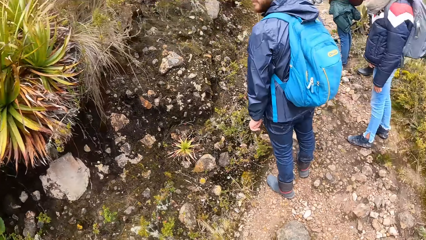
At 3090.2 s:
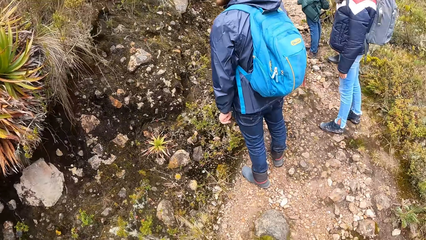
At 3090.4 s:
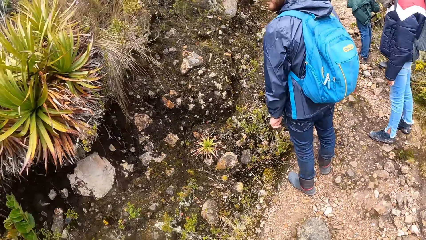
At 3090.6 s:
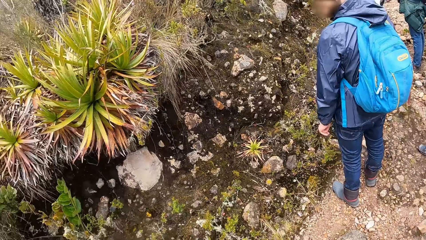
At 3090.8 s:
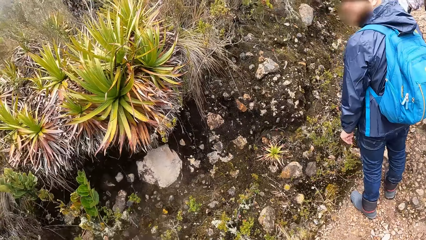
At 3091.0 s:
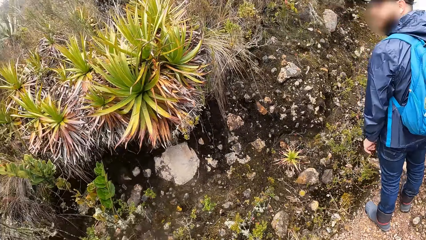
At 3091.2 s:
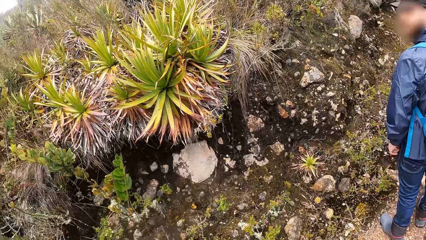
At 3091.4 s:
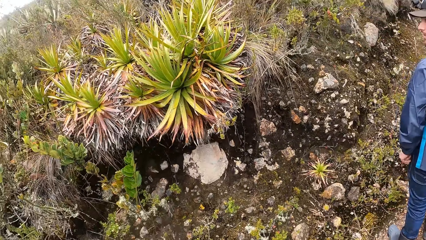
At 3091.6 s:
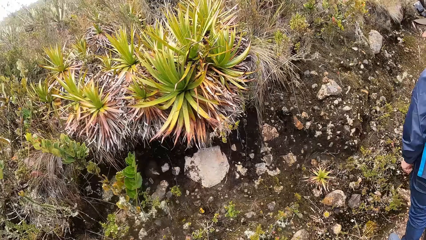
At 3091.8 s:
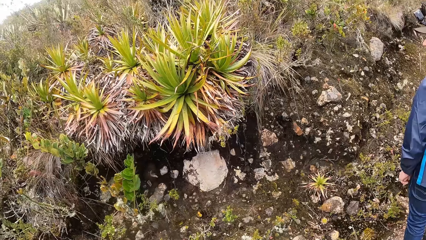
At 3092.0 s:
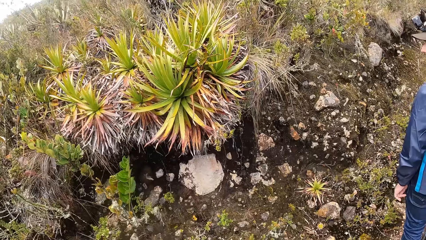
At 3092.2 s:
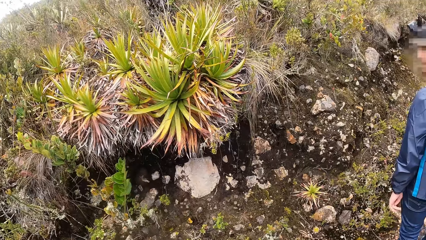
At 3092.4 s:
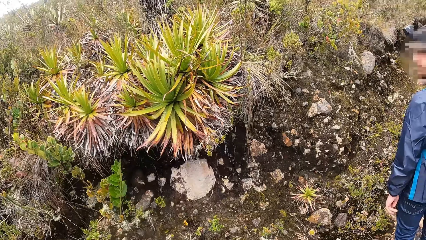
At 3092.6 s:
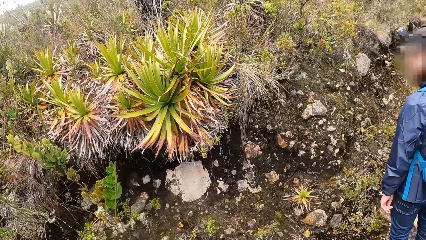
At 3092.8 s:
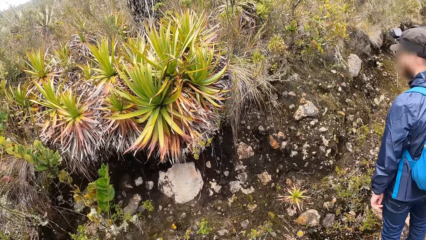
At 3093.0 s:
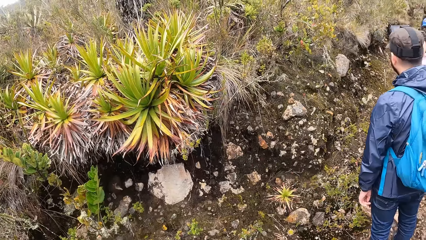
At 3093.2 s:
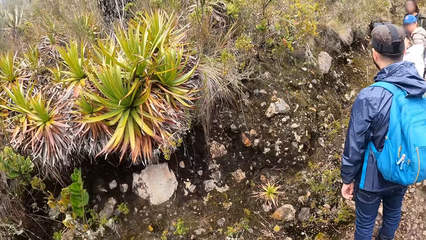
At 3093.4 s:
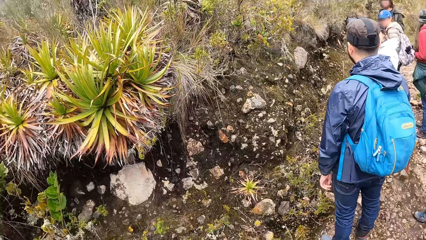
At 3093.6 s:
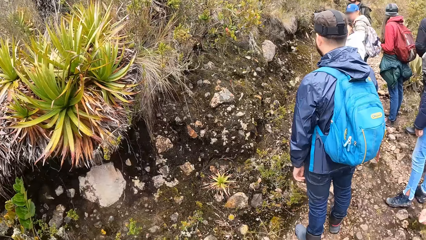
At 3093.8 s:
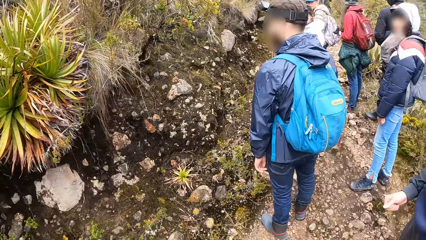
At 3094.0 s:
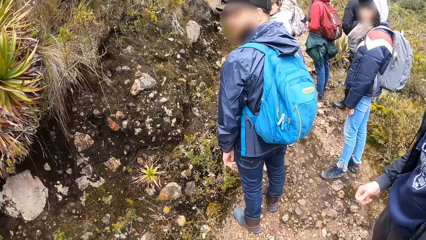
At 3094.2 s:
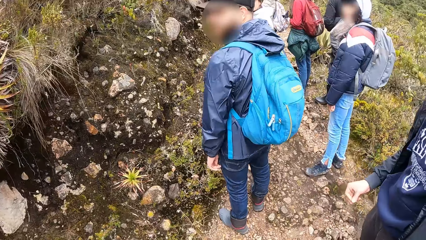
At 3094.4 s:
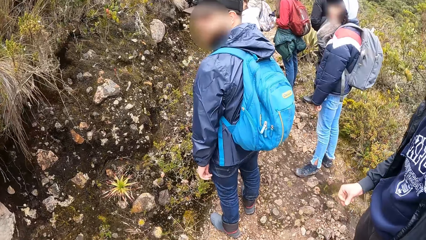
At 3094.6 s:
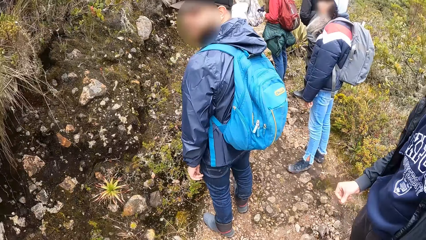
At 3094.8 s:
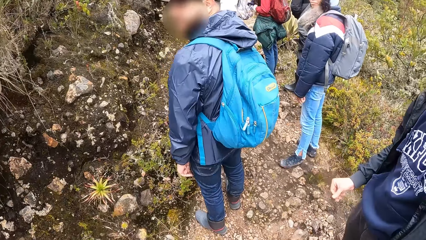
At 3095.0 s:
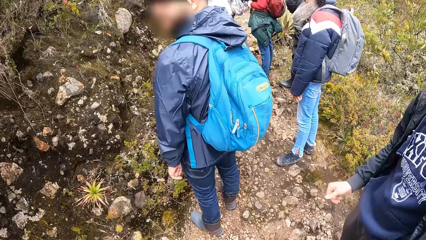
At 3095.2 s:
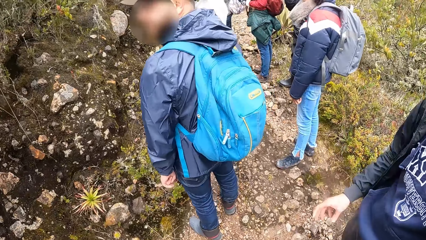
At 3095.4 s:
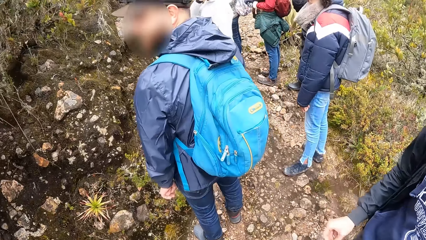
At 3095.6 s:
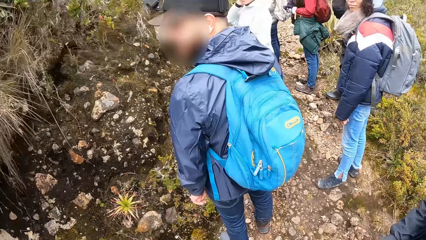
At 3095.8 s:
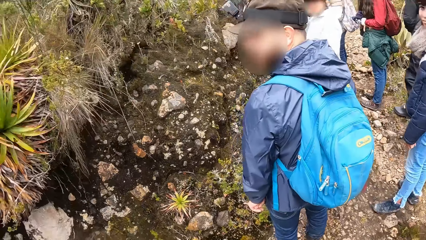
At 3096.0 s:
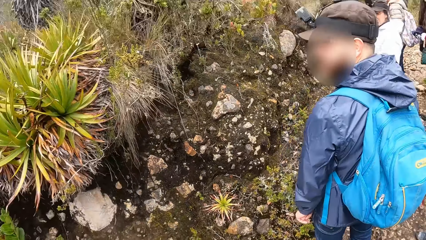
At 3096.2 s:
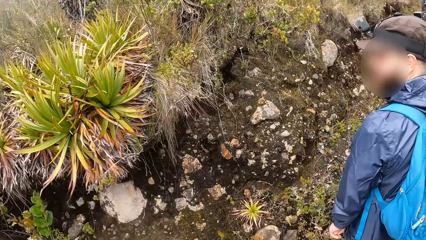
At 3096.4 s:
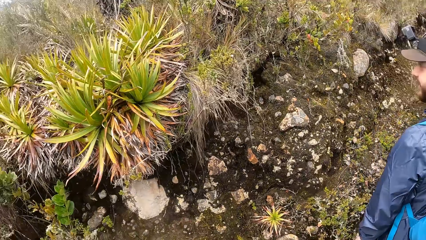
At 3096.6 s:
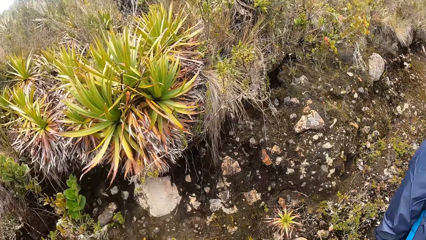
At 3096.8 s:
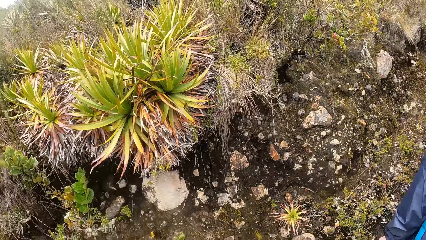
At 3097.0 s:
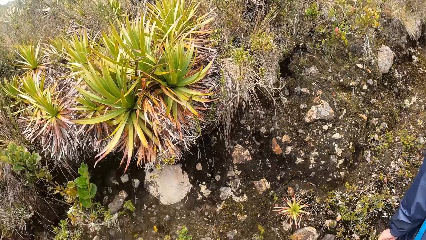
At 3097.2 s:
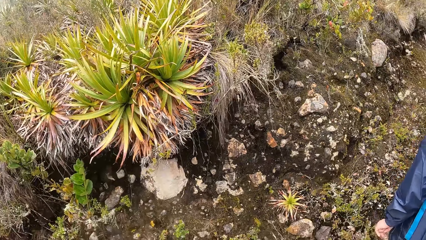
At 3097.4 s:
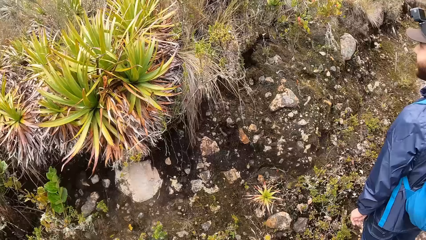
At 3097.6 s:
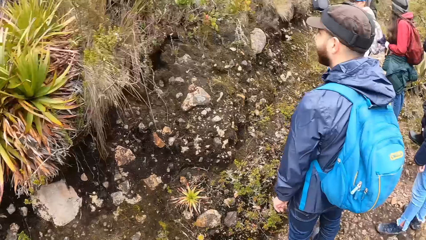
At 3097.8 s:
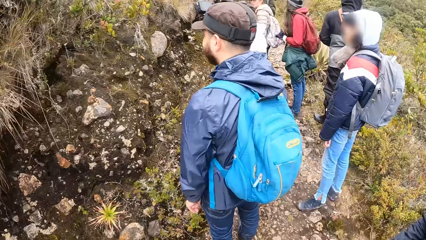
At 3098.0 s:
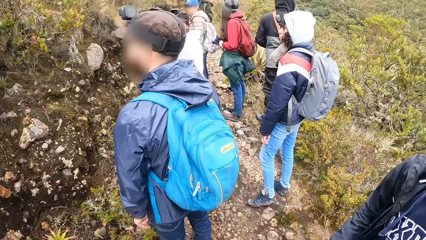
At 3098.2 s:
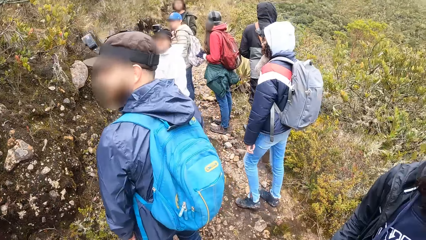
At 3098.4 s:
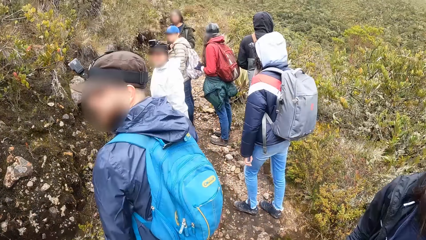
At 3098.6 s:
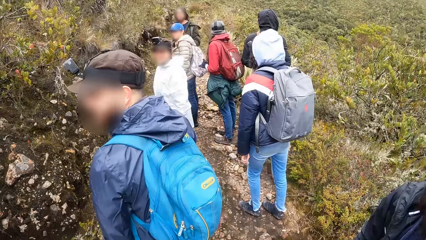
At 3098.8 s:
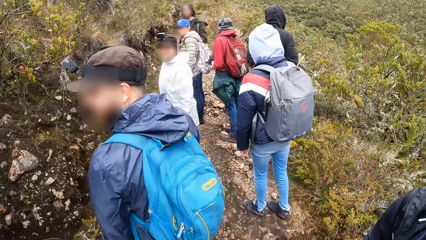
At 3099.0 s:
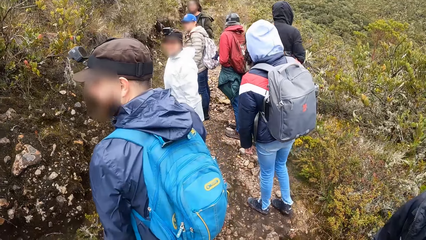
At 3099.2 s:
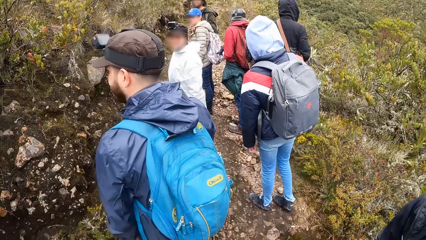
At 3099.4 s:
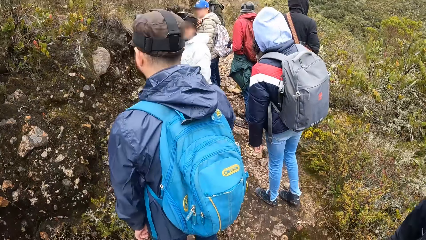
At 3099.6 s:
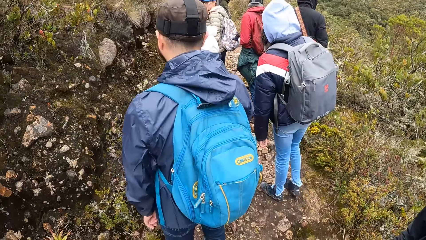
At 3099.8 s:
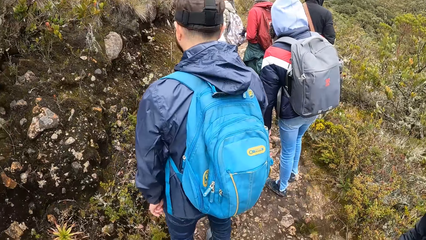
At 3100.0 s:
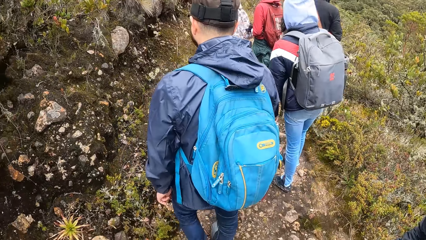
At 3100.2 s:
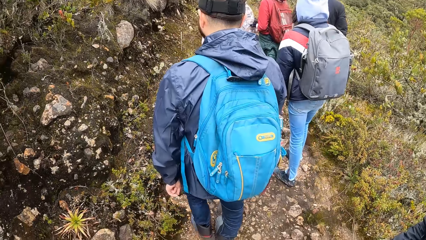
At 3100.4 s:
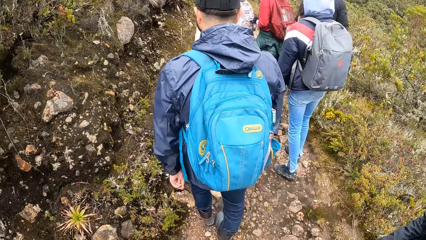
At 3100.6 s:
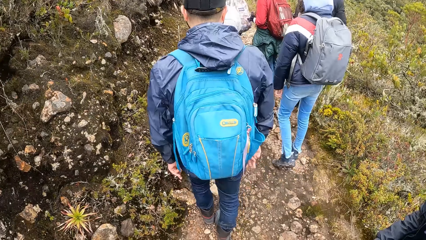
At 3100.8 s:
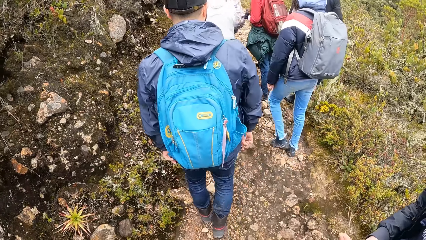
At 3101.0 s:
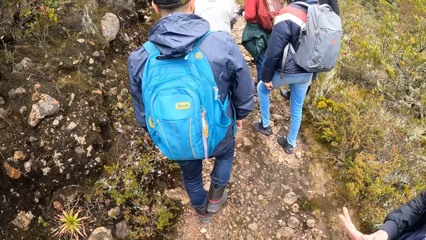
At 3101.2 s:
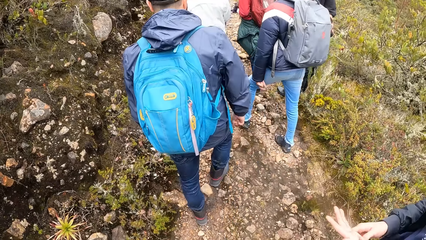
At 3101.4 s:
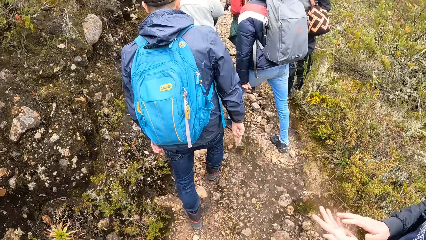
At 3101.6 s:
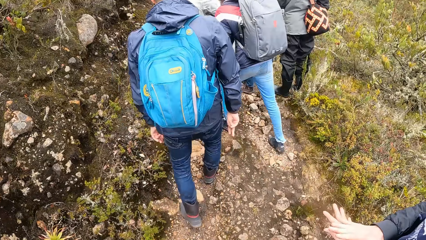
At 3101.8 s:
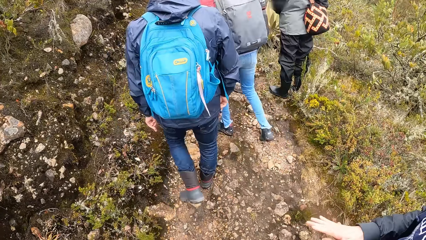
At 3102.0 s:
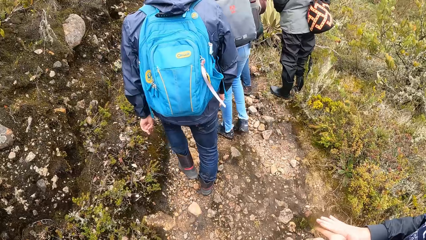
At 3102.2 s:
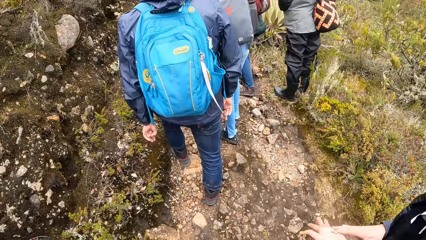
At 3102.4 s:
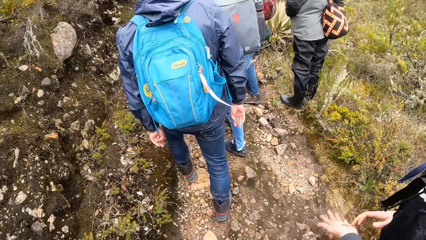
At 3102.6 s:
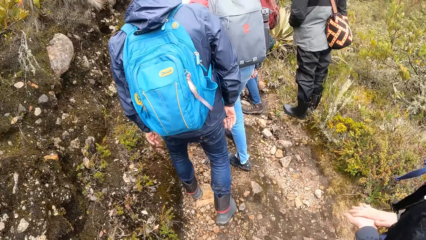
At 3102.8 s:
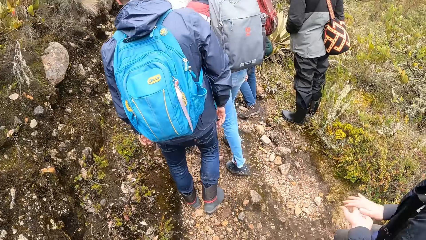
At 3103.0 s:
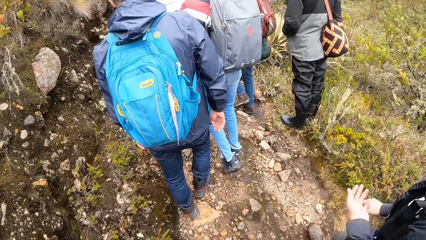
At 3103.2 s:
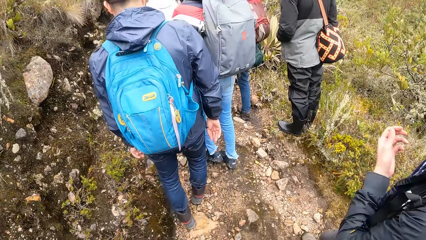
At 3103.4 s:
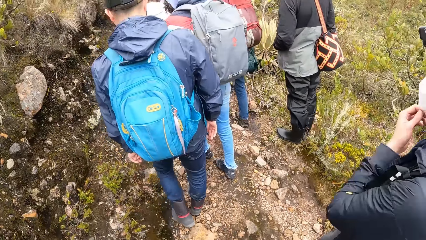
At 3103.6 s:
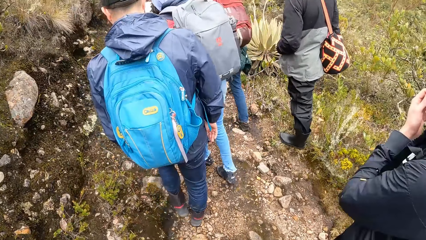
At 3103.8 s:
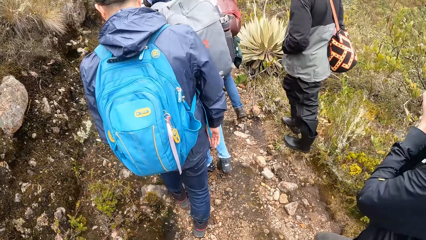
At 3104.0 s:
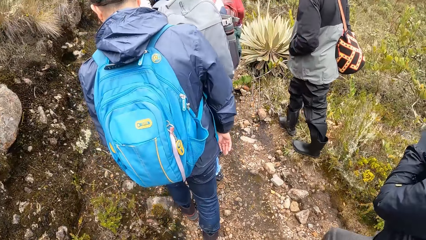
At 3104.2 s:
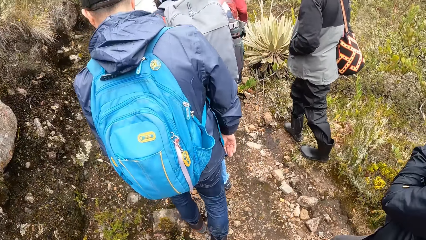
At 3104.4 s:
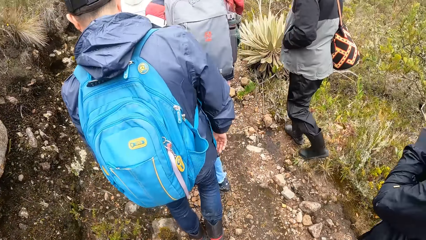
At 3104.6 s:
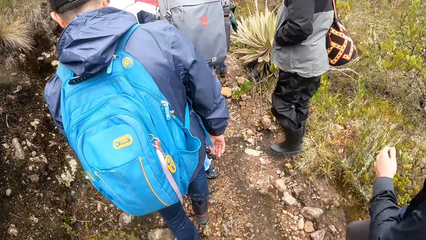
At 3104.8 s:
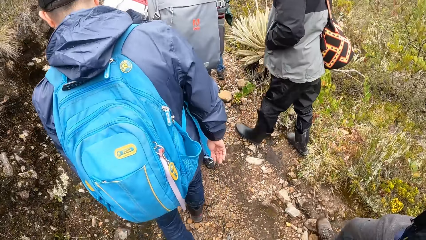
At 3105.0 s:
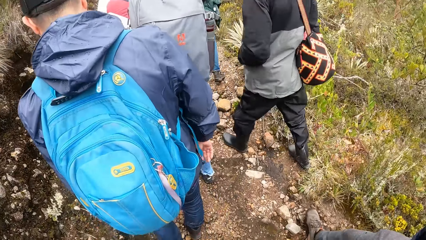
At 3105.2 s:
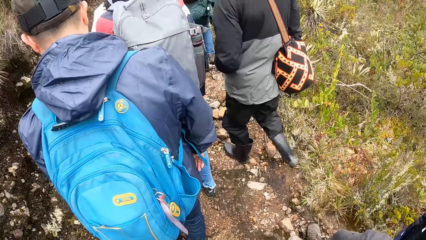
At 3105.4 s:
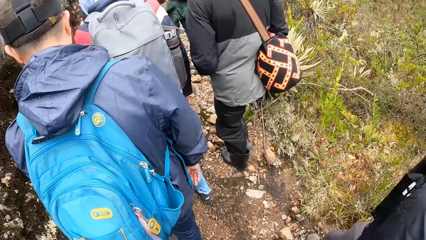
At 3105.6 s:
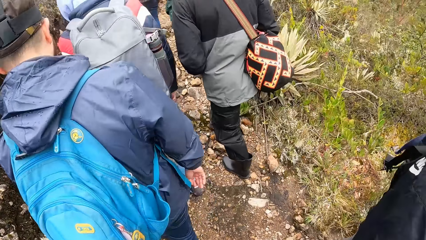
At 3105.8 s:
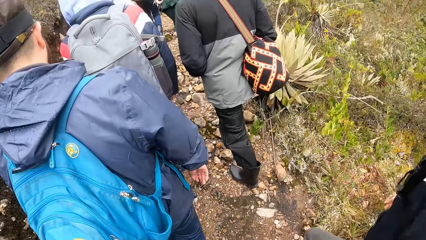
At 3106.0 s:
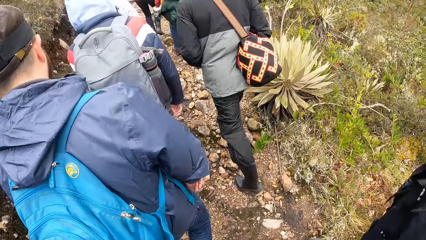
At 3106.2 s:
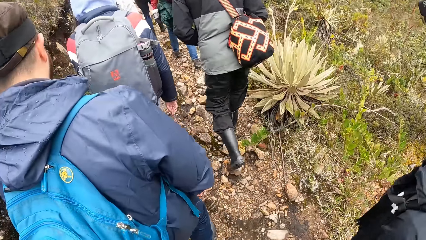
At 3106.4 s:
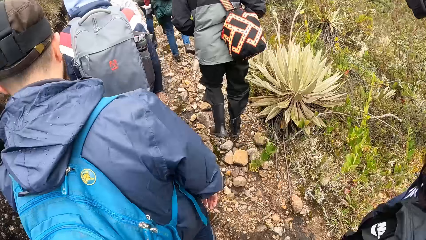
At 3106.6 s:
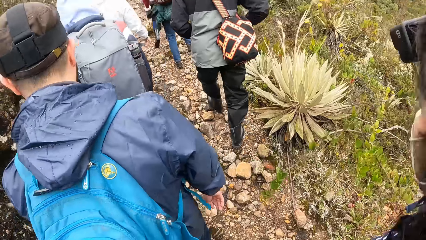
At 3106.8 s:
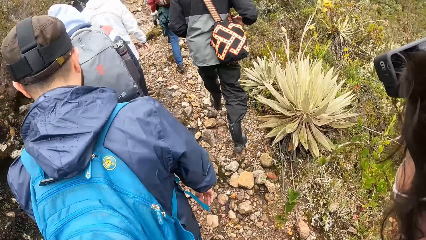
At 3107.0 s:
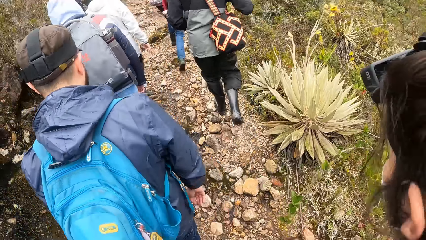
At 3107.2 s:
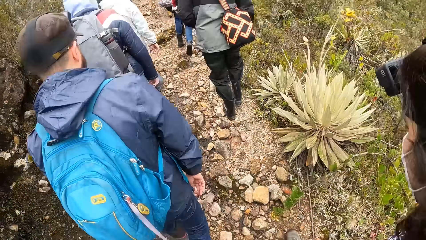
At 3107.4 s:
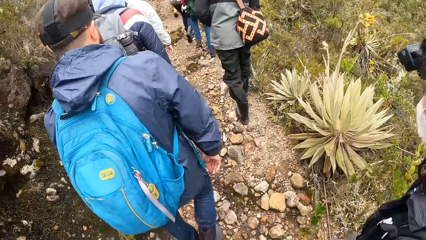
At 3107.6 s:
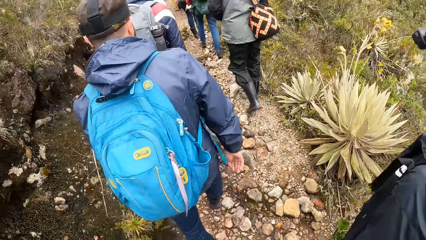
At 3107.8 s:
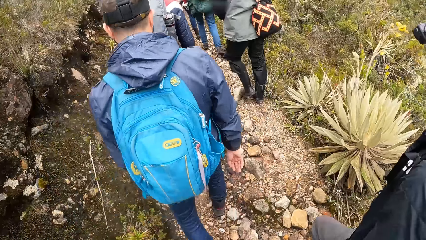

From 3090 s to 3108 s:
A man stands on the hill path. Another man stands on the hill path. Another man stands on the hill path. Another man stands on the hill path. A lady stands on the hill path. Another lady stands on the hill path. Another man stands on the hill path. The camera wearer stares around. A man walks on the hill path. Another man walks on the hill path. The camera wearer walks on the footpath. A man walks on the hill path. Another man walks on the hill path. Another man walks on the hill path. A lady walks on the hill path. Another lady walks on the hill path.
